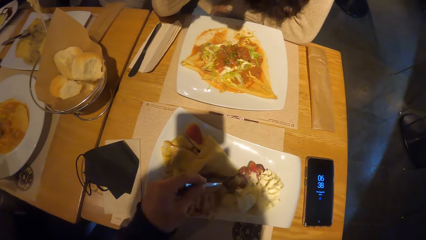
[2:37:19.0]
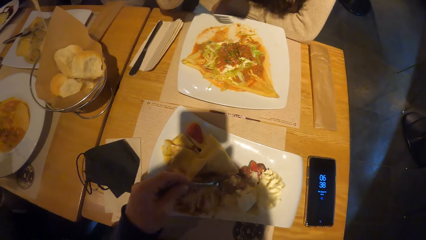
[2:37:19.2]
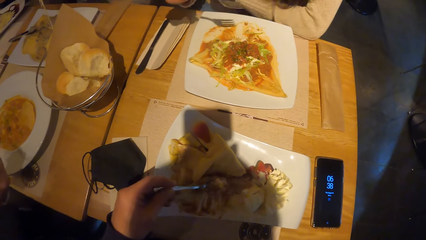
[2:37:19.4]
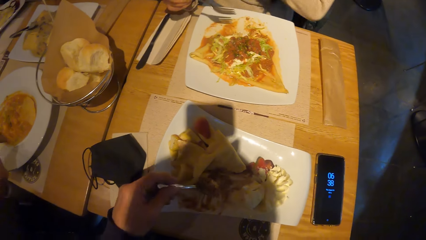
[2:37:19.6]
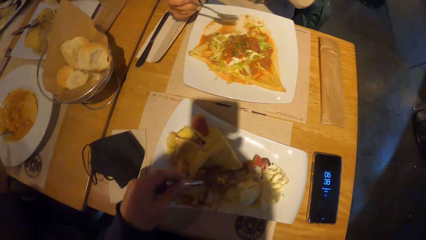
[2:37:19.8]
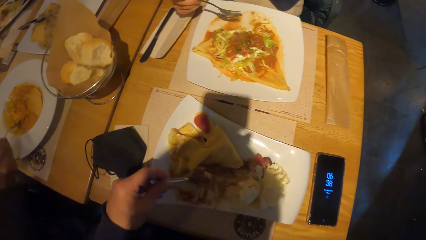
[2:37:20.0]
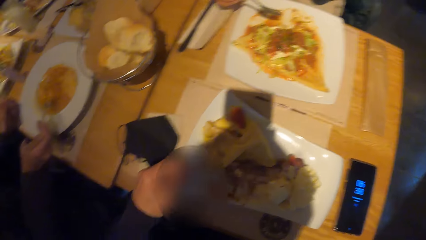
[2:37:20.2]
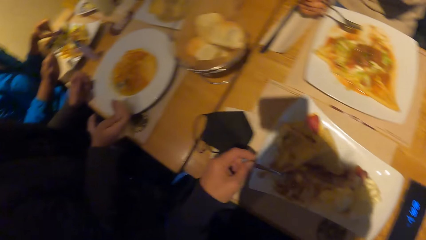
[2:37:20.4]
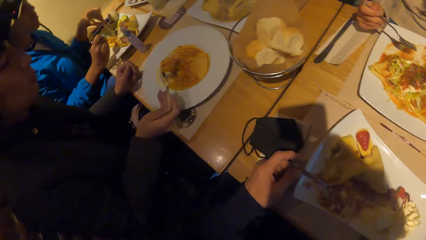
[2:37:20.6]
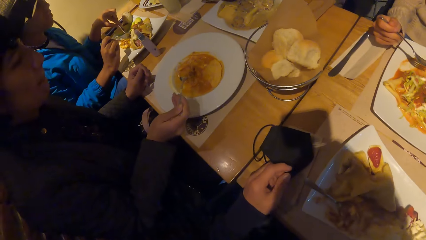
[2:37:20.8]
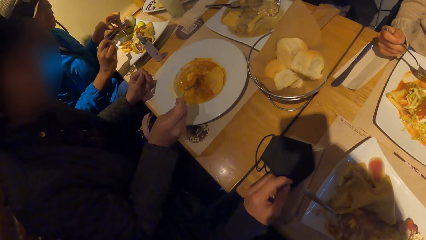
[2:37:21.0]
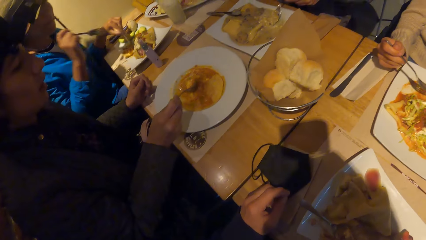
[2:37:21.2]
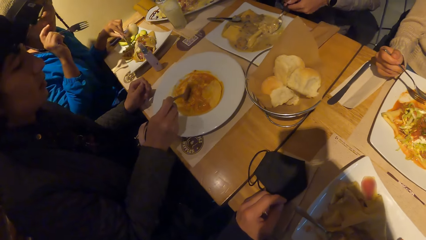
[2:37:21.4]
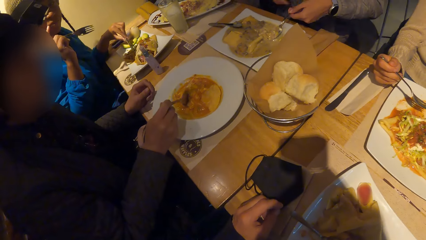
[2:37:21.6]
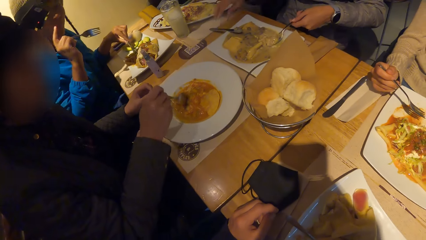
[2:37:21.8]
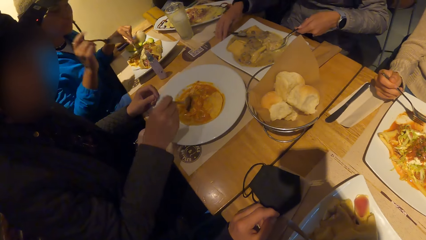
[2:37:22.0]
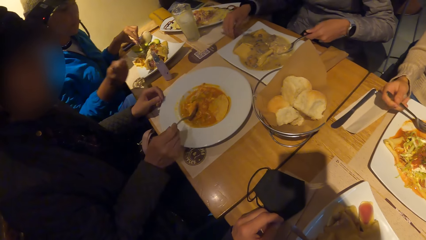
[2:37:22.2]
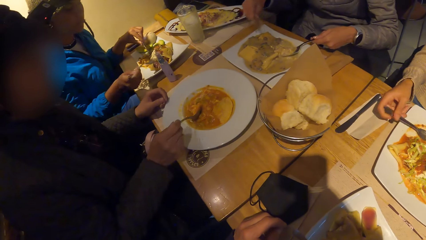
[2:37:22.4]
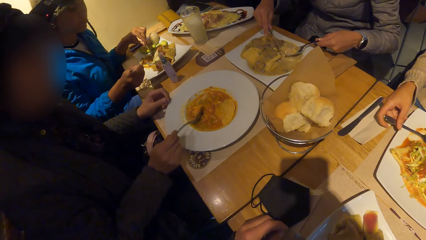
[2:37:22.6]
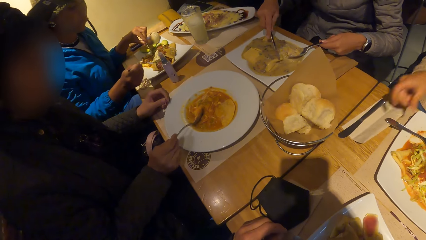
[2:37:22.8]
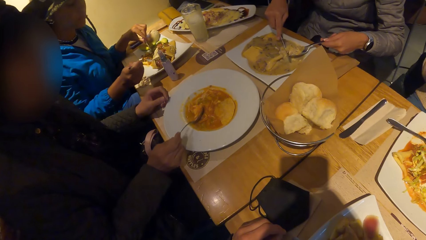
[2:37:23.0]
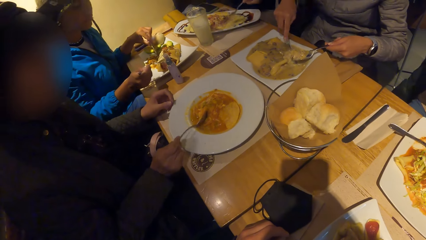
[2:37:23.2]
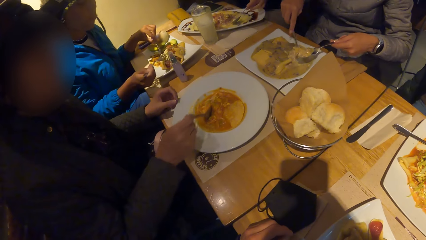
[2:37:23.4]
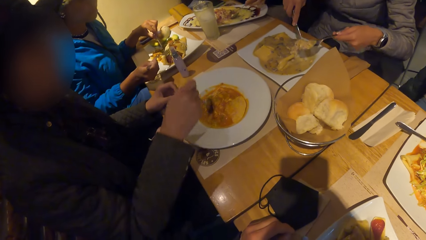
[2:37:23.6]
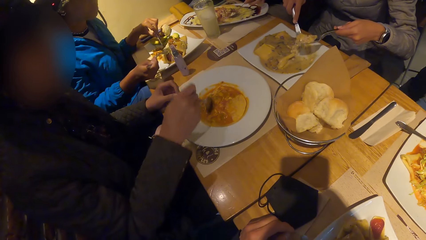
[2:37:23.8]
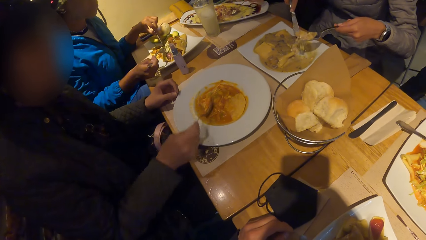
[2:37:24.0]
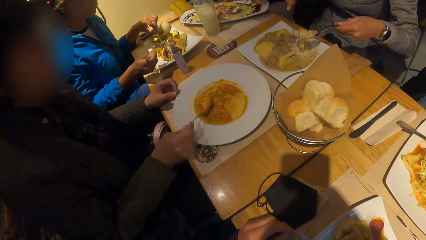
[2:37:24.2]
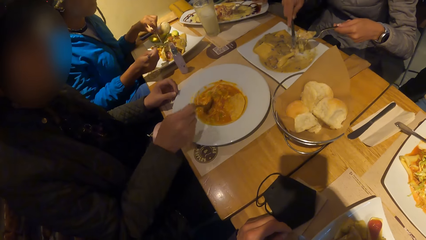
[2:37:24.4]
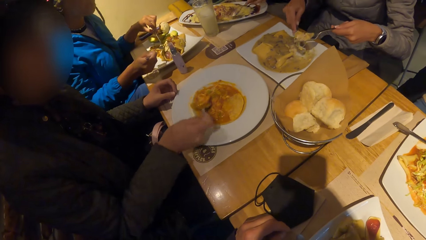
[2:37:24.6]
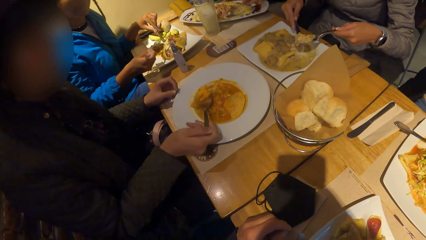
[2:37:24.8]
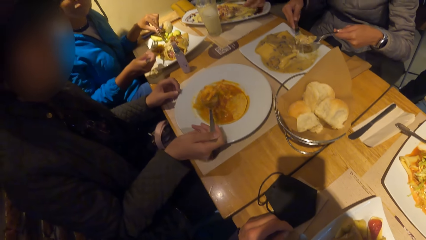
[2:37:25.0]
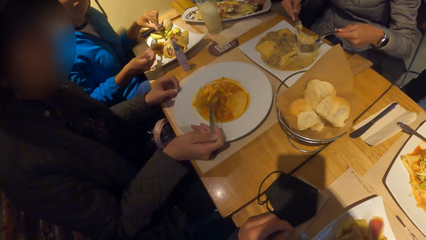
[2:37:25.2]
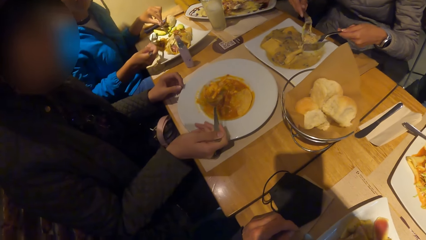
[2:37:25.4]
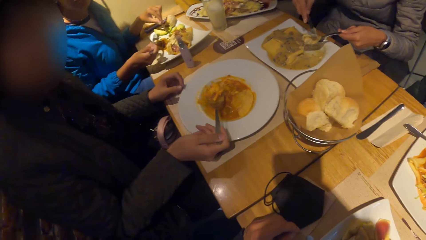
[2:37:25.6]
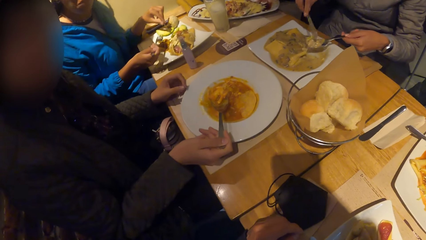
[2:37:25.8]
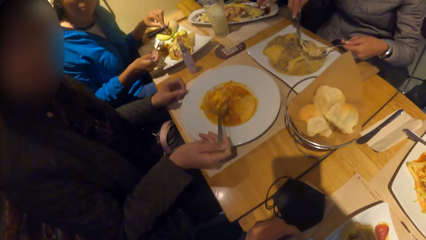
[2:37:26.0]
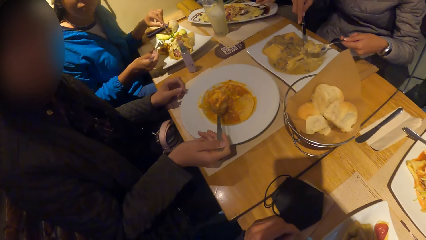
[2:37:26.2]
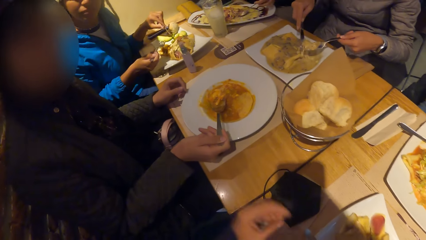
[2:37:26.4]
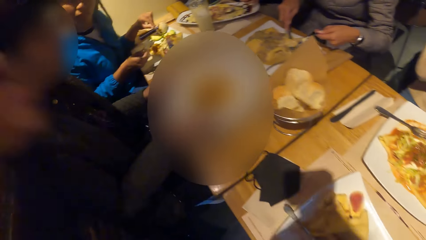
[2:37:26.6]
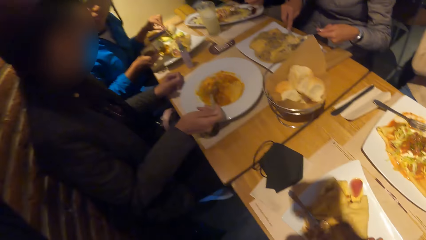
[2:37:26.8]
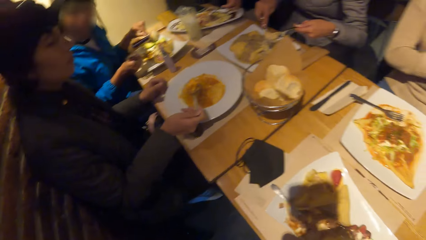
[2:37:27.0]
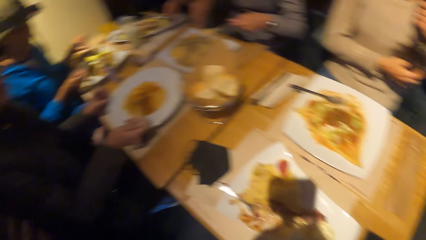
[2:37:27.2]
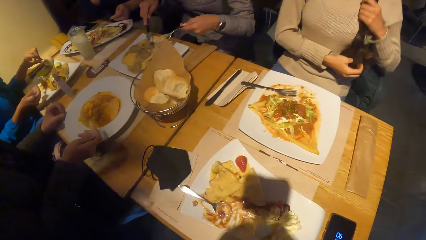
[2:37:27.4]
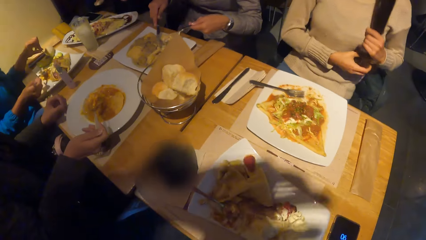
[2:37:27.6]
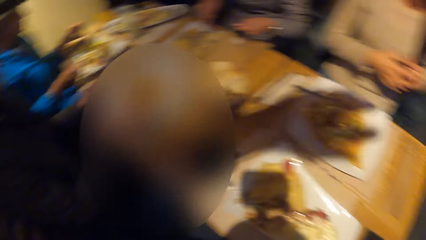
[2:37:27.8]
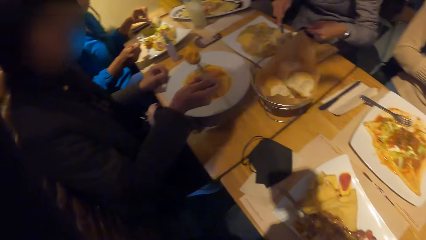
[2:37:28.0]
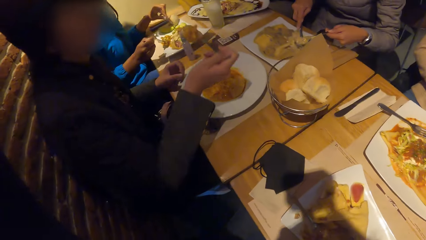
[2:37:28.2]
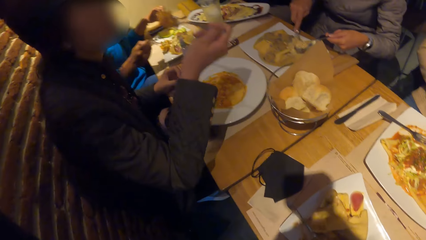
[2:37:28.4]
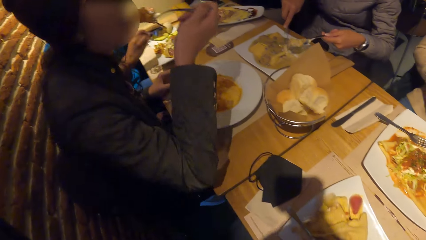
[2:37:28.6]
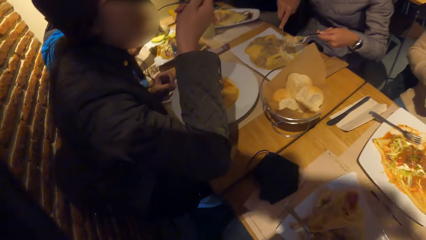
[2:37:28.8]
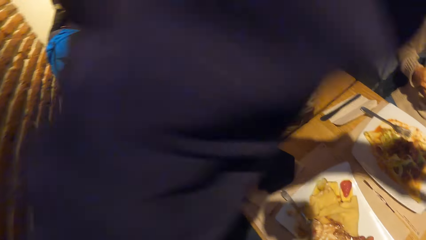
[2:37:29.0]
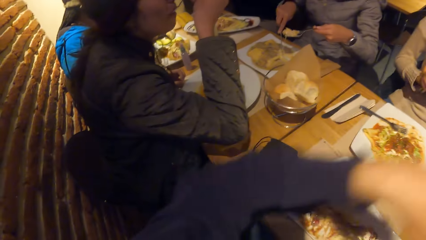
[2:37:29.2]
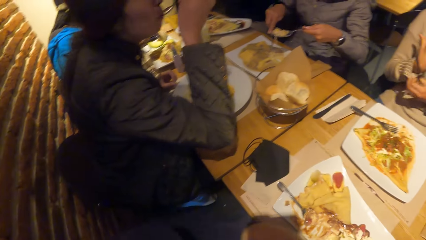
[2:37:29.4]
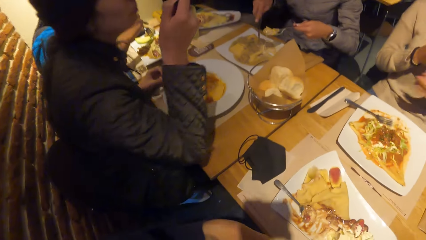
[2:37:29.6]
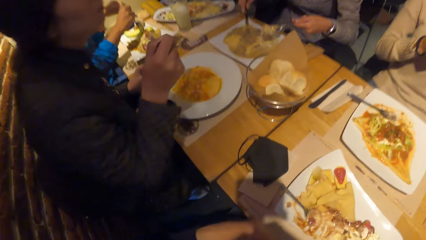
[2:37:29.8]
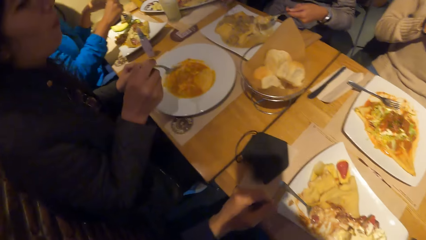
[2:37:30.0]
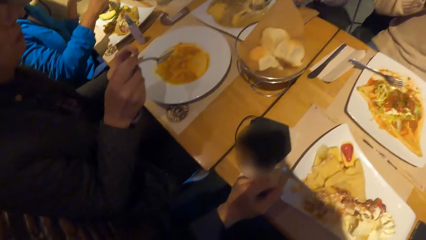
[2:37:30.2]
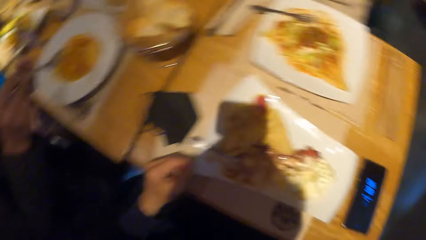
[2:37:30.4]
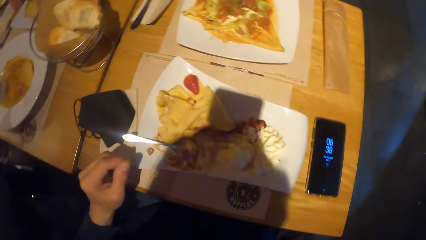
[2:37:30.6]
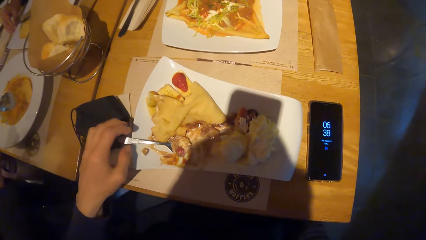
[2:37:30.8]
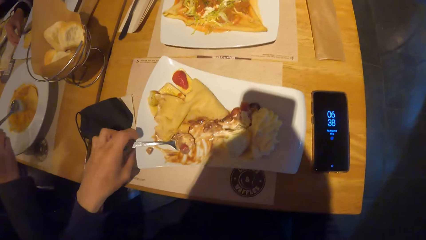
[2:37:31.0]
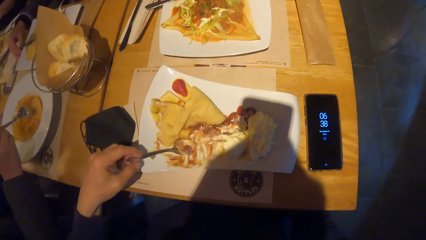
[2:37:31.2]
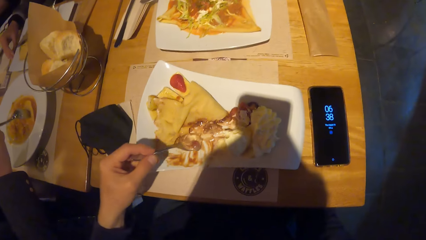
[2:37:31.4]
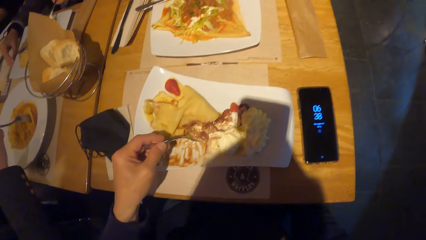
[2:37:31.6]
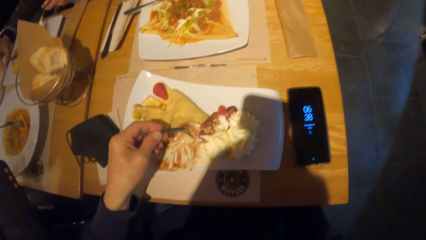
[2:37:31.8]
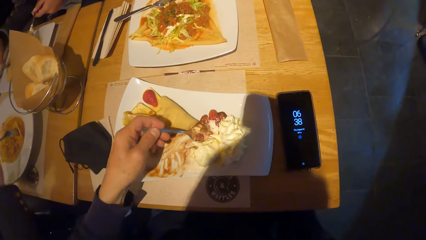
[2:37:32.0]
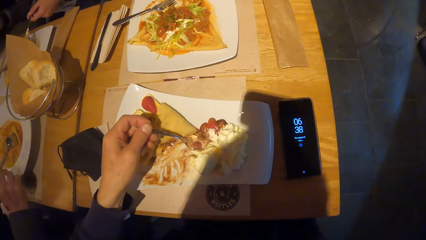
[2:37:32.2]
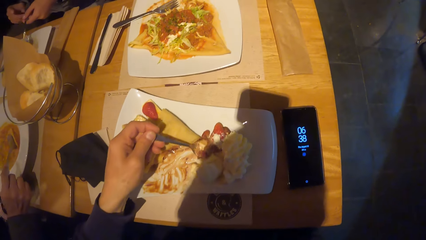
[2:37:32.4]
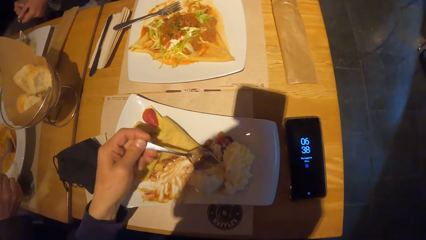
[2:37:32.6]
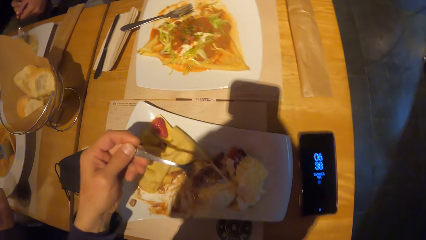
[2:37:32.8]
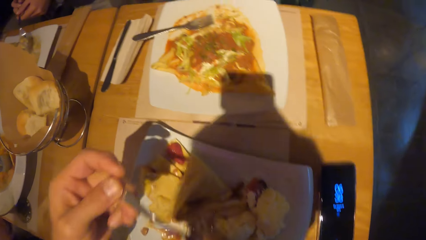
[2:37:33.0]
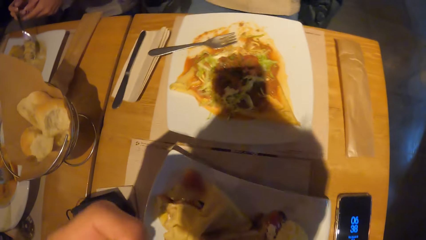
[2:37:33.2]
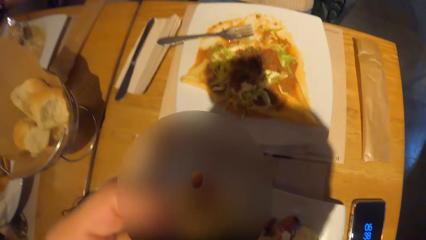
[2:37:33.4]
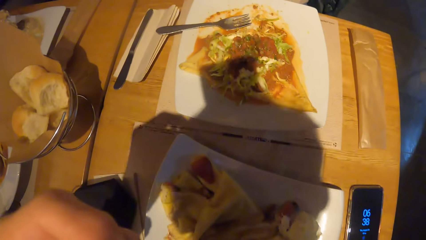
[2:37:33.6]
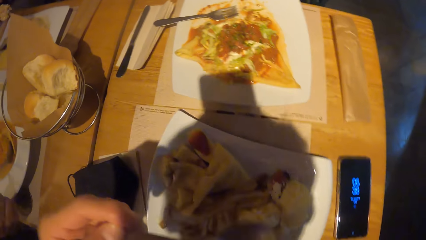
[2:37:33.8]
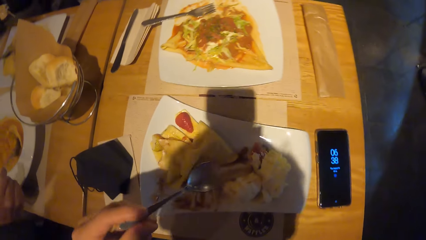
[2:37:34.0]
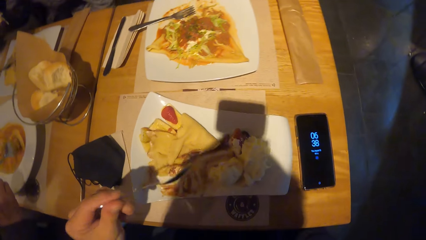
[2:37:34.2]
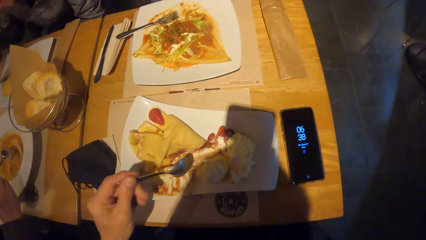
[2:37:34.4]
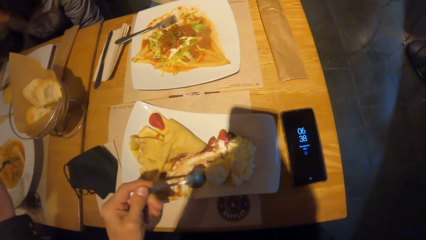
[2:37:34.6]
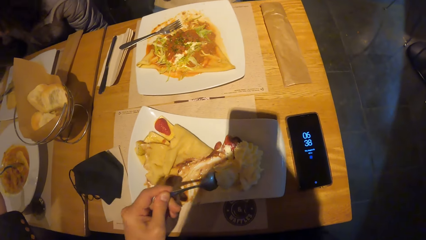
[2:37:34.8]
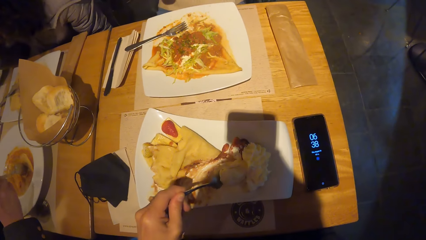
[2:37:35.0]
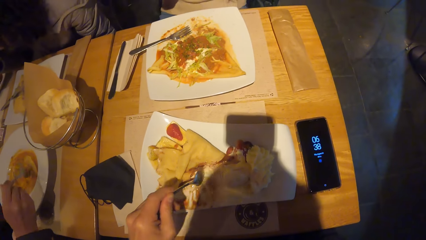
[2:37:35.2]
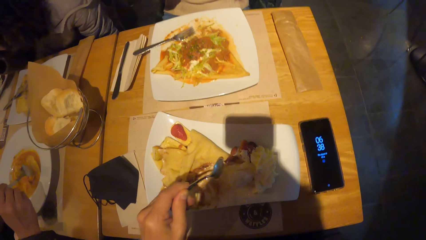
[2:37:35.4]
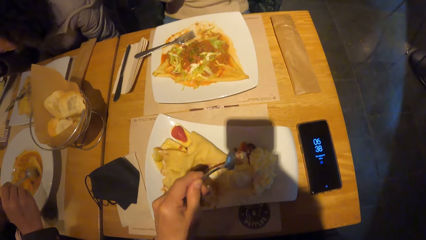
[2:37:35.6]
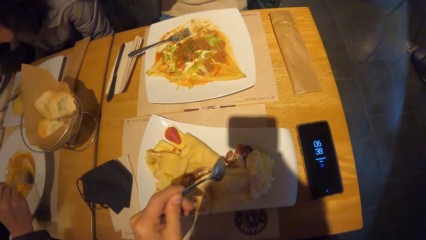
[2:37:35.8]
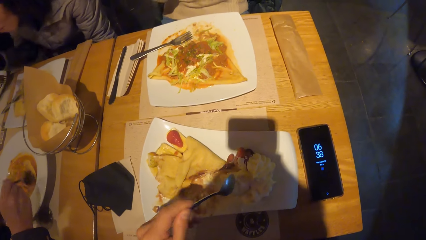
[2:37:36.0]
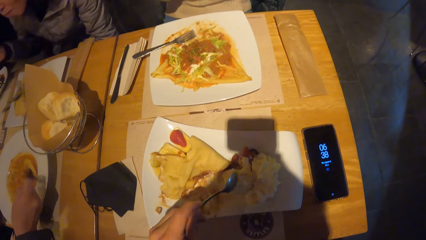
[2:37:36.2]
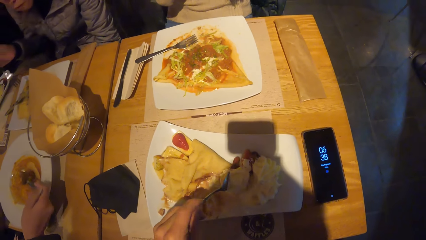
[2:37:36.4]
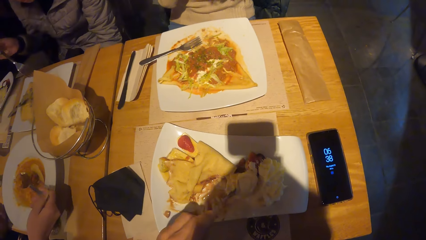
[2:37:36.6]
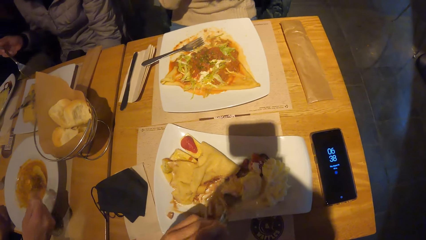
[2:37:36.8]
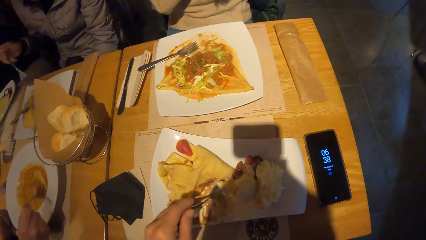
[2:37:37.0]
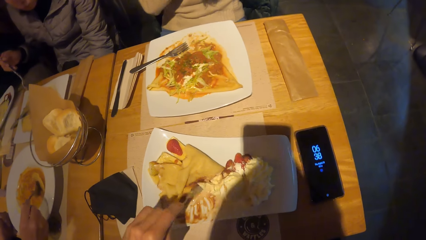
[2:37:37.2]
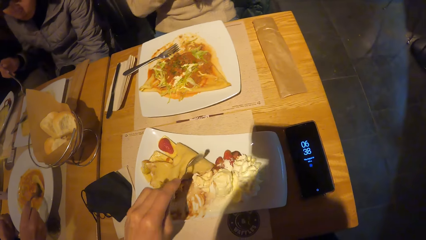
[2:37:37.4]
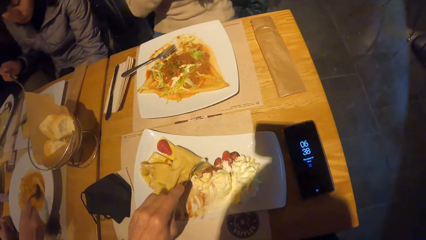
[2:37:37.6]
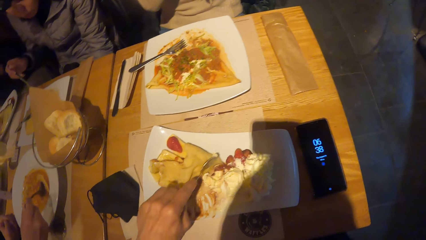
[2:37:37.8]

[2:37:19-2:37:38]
The camera wearer looks at a person. A woman interacts with the camera wearer. The person raises her hand. The person looks at the camera wearer. Another woman eats taco with the spoon in her right hand. The camera wearer eats taco with the spoon in his left hand.
